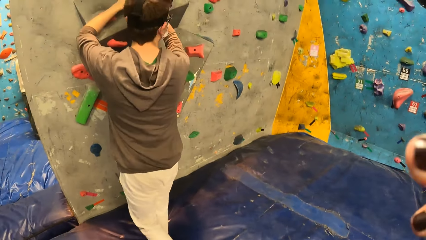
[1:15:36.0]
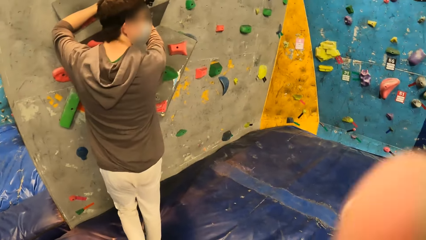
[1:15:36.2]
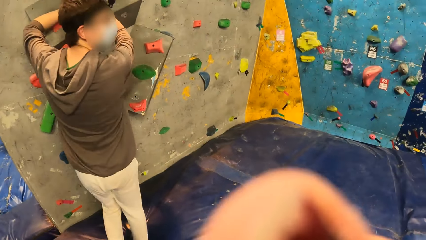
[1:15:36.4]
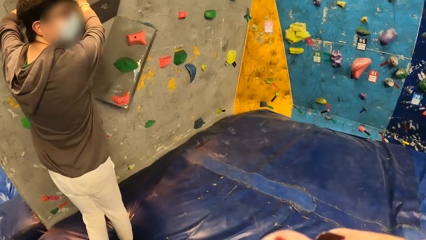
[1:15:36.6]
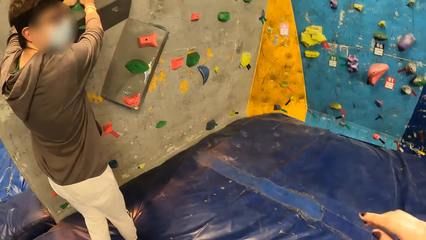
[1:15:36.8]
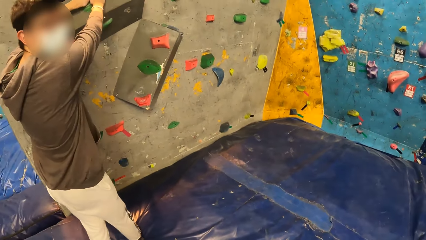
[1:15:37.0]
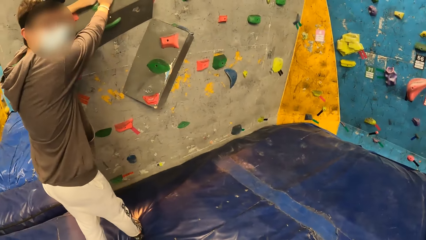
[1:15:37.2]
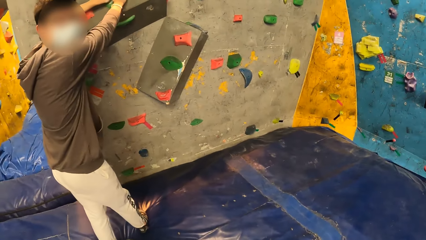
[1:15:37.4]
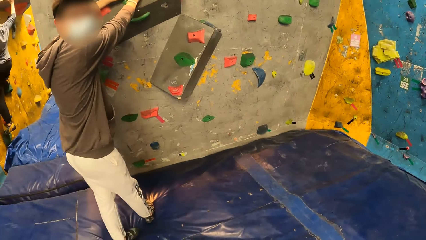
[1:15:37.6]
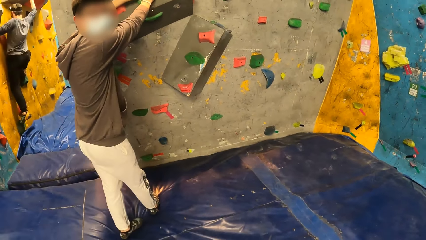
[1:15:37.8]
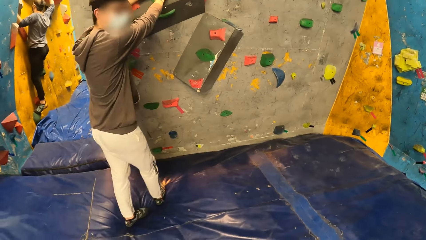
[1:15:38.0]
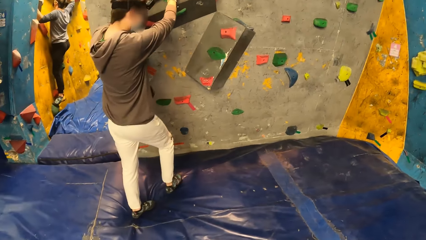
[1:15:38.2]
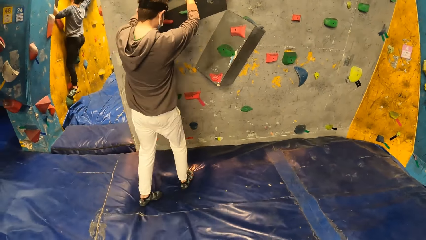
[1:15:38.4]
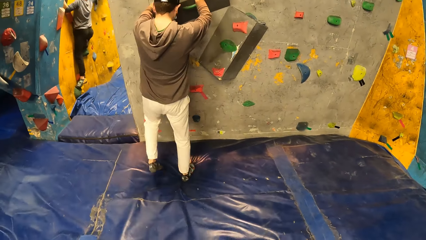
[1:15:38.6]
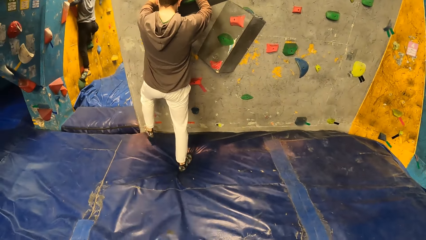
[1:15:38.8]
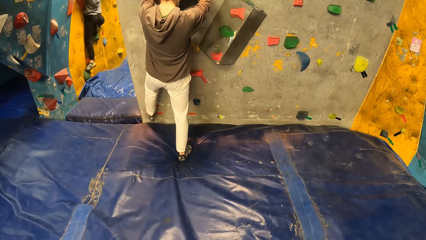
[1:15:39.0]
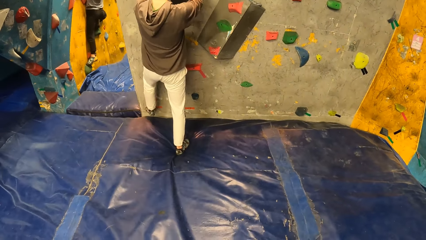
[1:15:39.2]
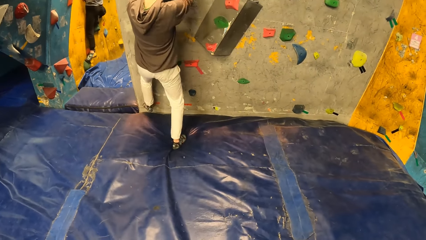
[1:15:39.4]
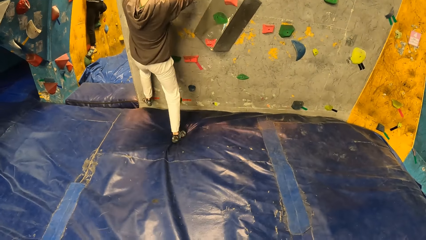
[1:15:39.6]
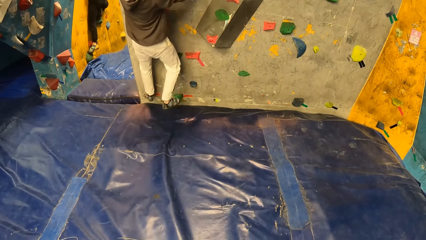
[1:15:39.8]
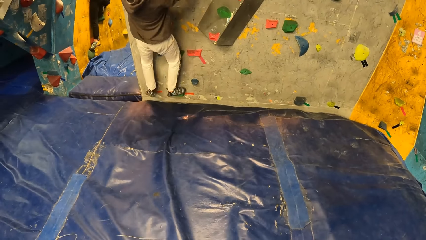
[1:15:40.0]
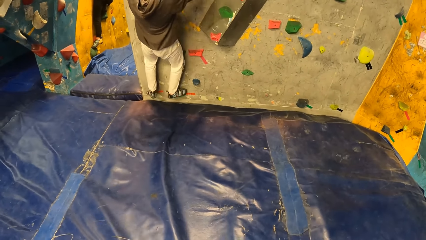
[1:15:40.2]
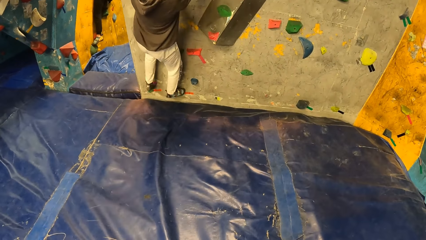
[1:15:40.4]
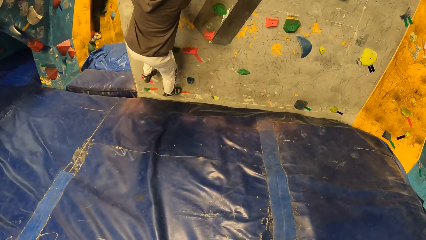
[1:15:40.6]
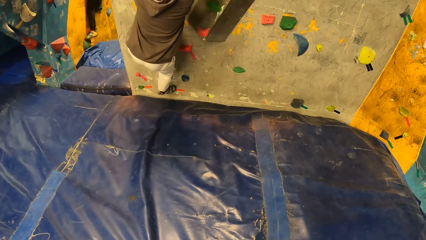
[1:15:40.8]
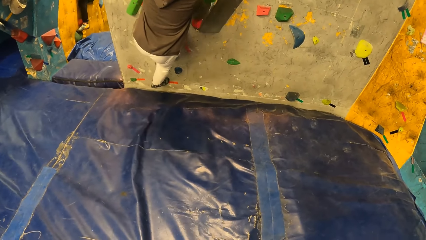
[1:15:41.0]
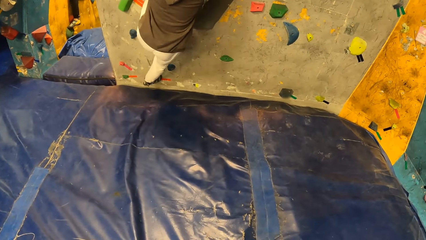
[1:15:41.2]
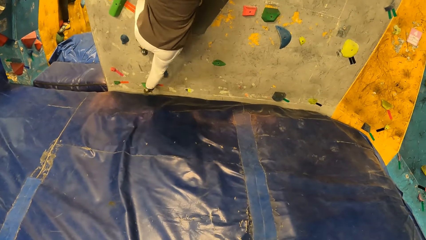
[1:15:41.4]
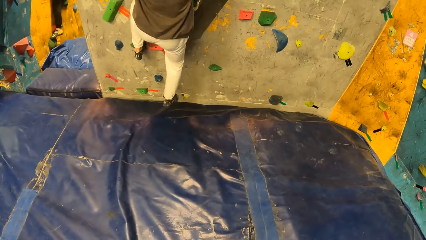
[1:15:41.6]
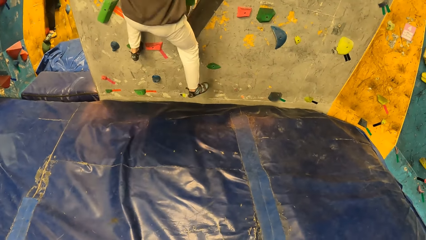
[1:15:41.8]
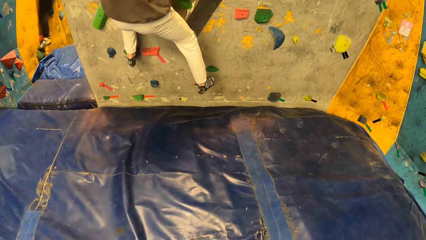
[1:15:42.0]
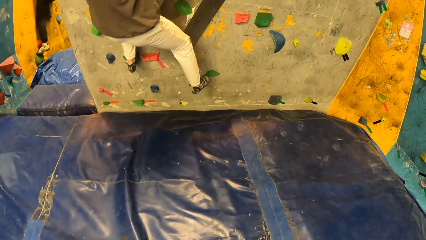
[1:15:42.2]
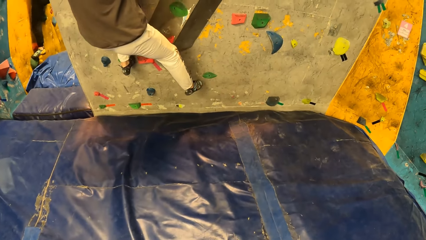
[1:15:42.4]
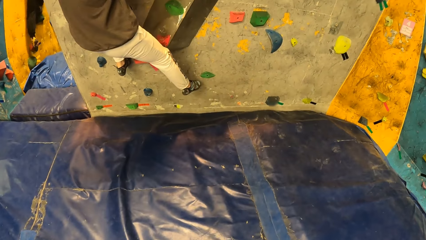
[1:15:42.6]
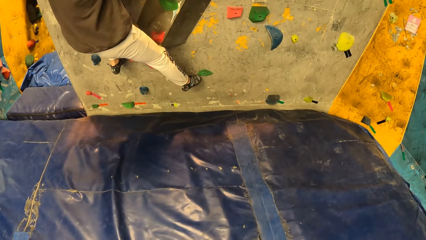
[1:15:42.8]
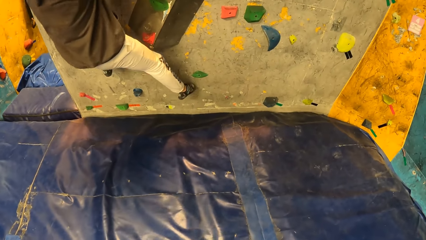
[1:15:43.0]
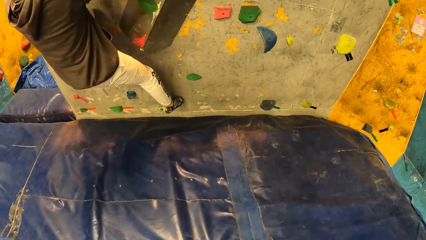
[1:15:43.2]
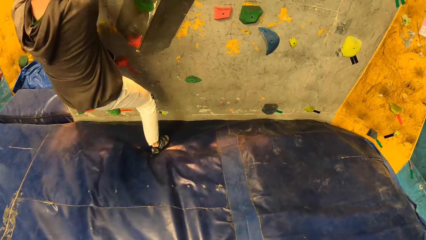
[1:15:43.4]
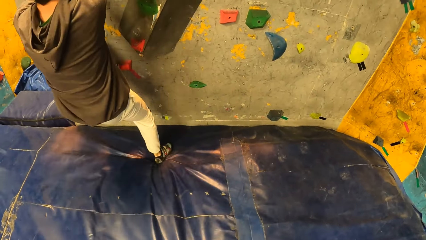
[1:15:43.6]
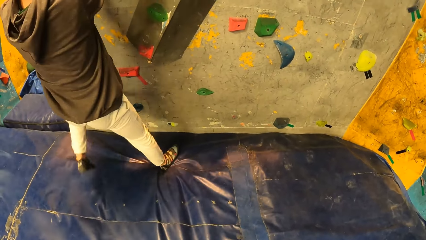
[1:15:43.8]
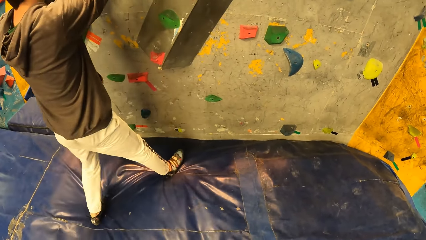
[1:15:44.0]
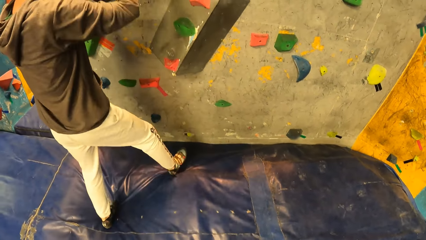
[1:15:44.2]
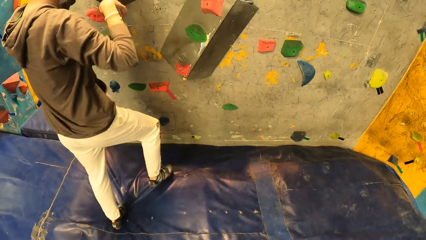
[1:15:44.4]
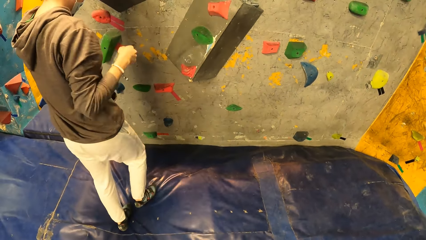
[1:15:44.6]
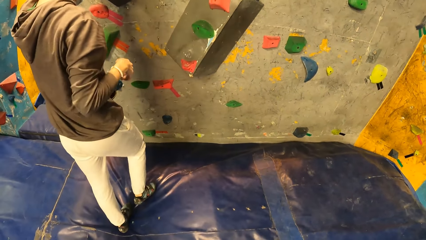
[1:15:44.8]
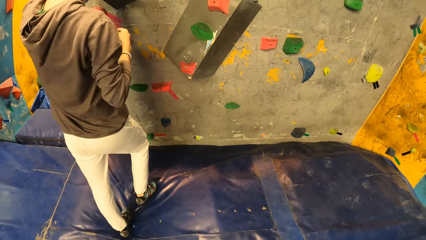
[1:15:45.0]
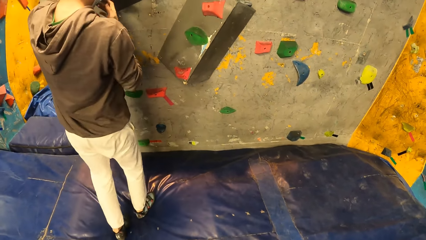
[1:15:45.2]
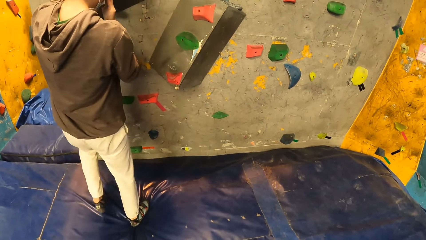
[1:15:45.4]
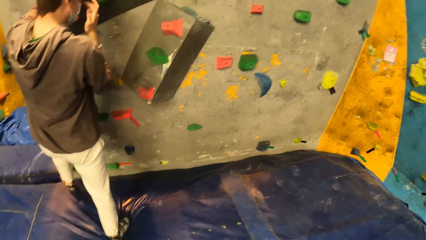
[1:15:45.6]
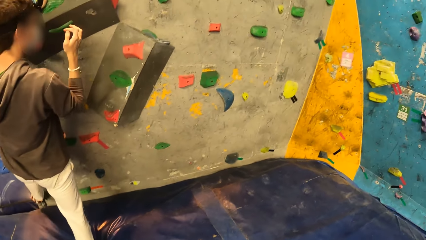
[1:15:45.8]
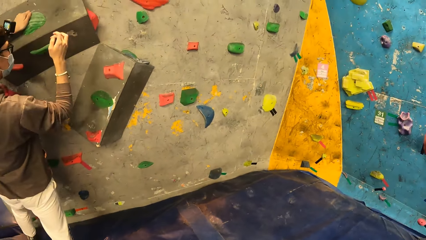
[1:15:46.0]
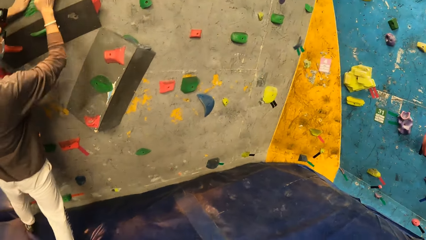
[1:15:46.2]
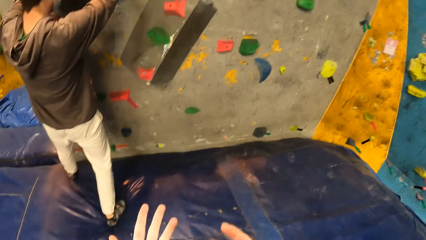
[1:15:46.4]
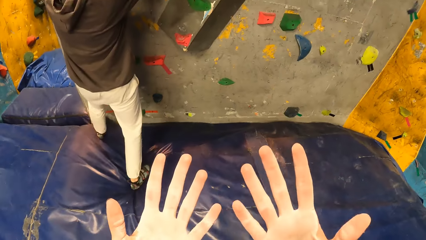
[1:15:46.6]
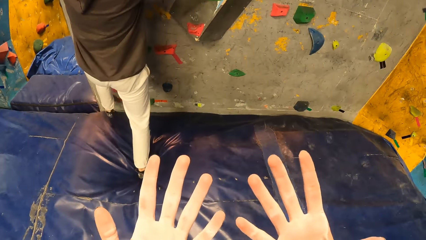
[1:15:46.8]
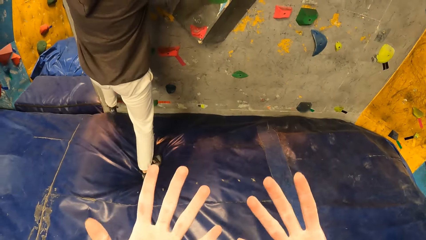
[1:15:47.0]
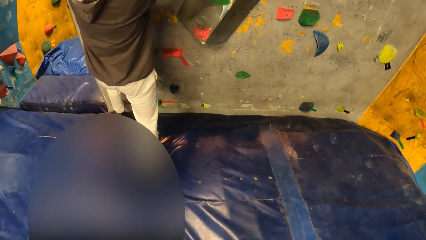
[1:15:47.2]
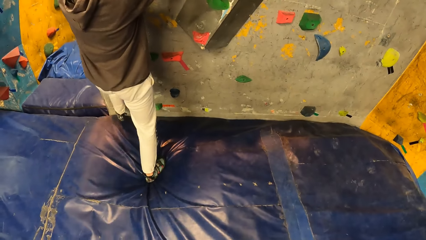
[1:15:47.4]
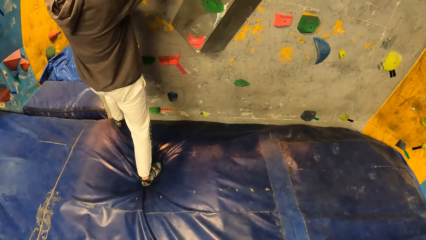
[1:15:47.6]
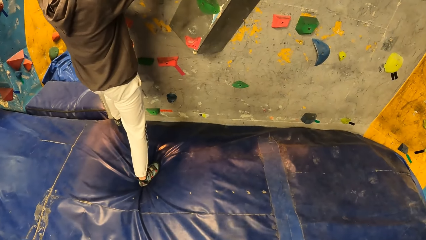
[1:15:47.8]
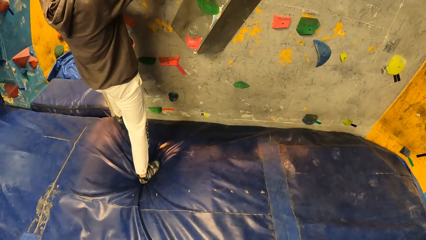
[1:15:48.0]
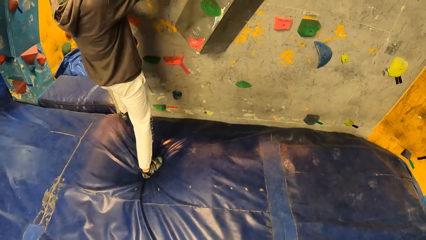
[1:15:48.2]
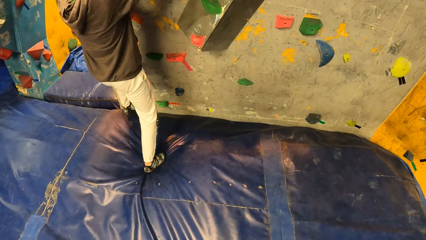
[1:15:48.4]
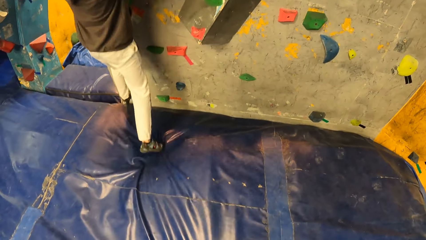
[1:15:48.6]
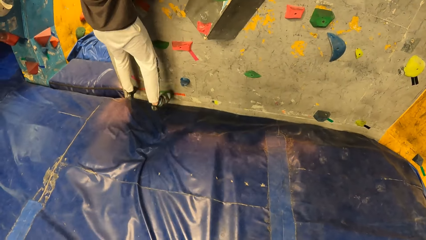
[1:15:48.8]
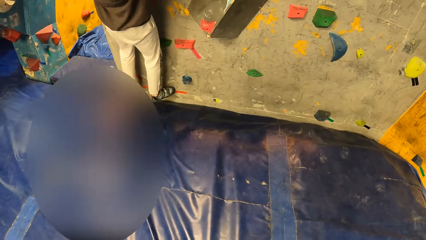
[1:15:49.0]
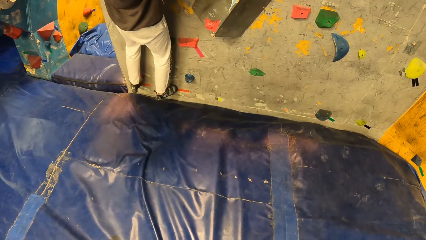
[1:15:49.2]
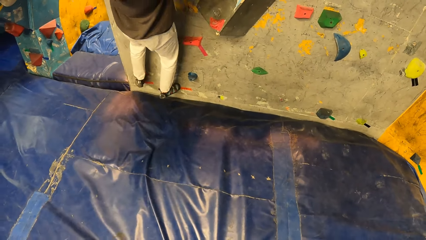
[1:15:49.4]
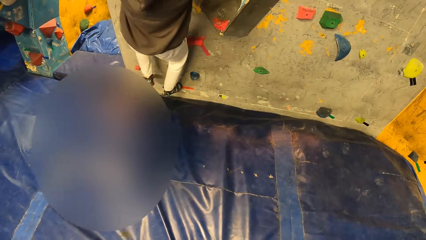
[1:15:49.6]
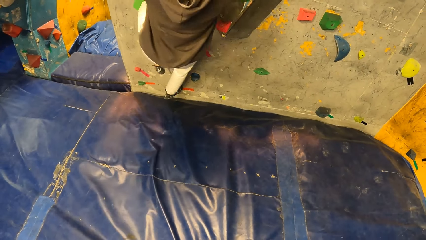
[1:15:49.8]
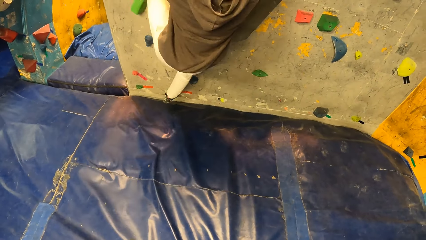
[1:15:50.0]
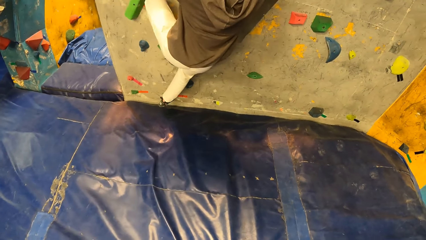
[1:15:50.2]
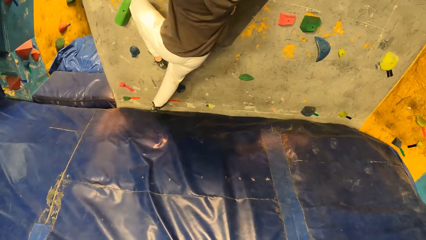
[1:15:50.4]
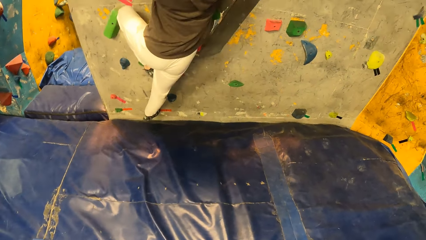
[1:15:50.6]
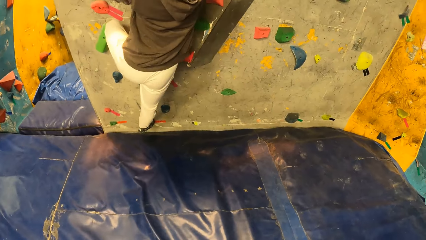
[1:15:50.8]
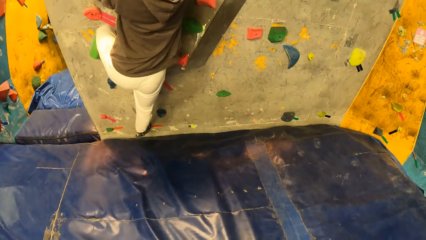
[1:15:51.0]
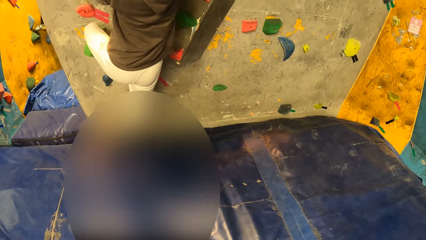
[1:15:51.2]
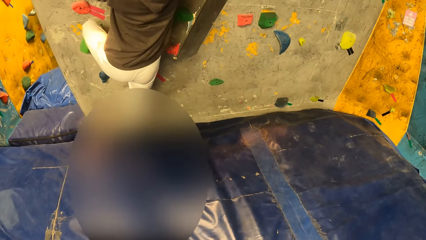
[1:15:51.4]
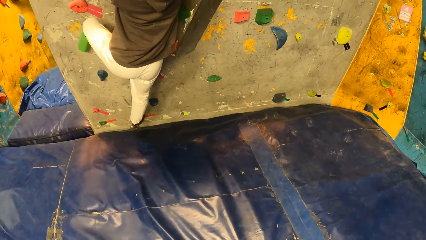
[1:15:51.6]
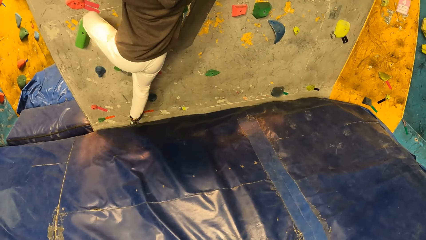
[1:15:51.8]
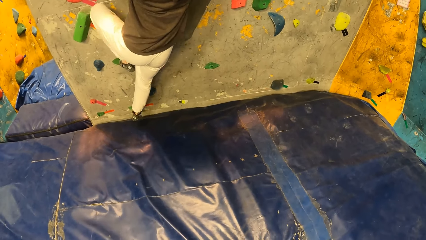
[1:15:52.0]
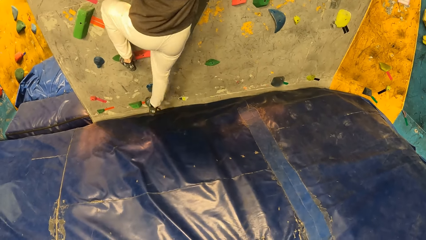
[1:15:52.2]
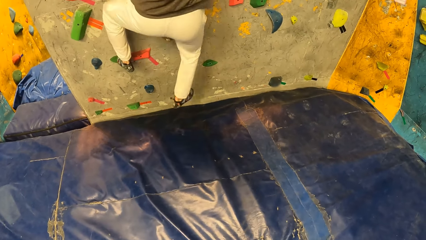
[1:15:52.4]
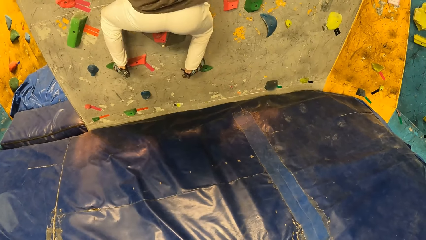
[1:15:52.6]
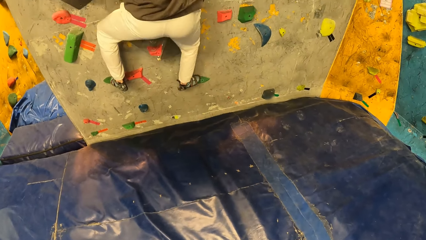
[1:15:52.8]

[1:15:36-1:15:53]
A man places both hands on the bouldering rock on the bouldering wall. The camera wearer looks around. The man climbs the bouldering wall. The man drops from the bouldering wall. The camera wearer stretches both hands towards the bouldering wall. They look at the hands. The man climbs the bouldering wall.
